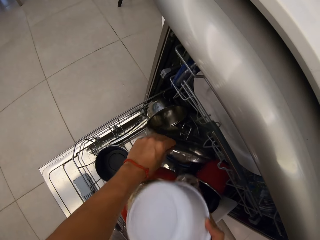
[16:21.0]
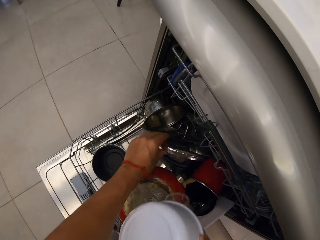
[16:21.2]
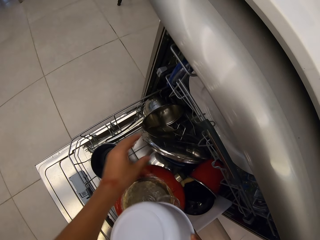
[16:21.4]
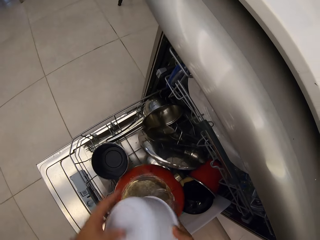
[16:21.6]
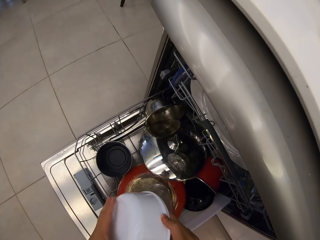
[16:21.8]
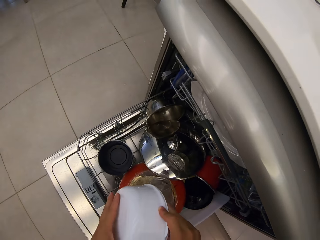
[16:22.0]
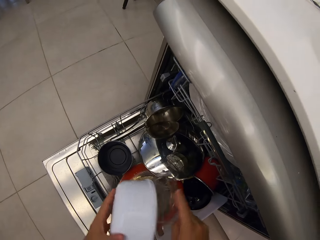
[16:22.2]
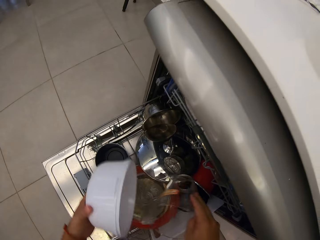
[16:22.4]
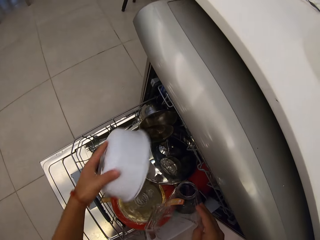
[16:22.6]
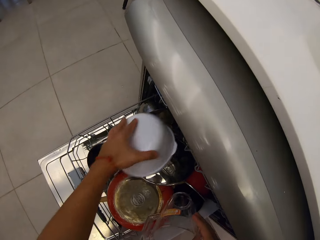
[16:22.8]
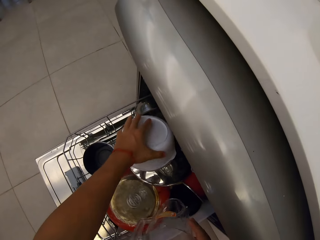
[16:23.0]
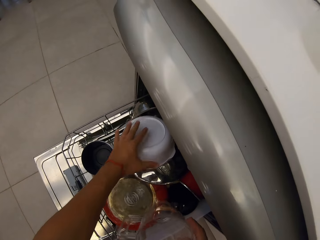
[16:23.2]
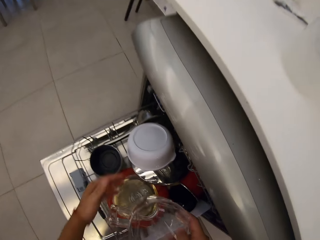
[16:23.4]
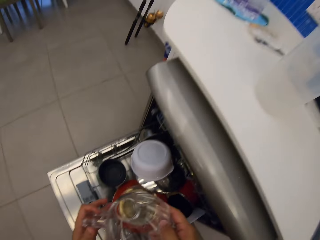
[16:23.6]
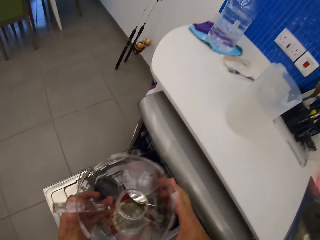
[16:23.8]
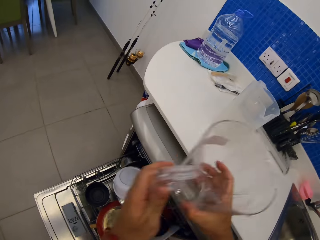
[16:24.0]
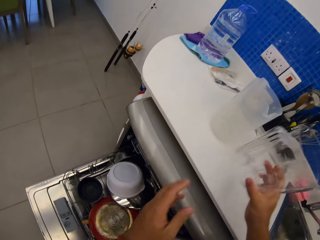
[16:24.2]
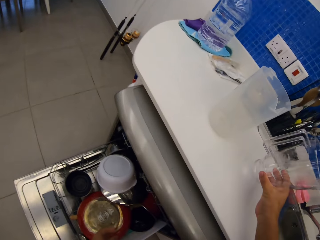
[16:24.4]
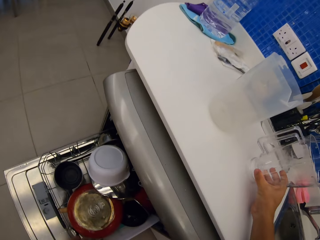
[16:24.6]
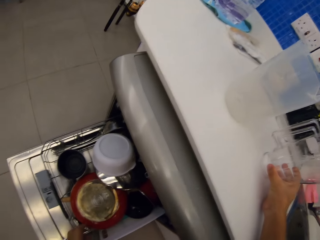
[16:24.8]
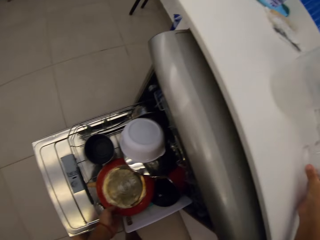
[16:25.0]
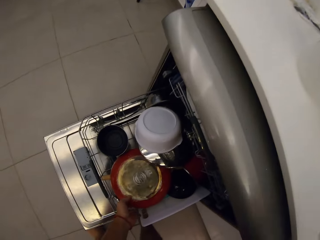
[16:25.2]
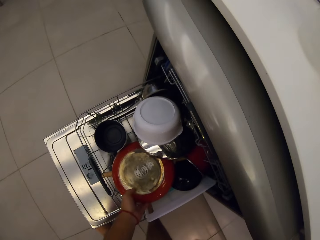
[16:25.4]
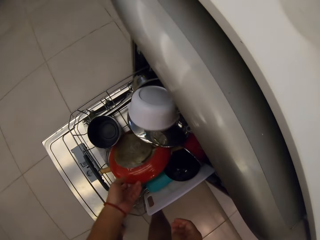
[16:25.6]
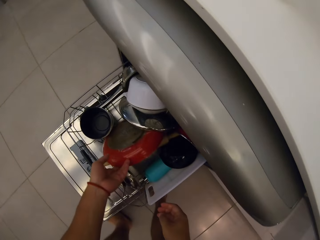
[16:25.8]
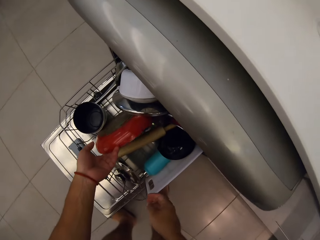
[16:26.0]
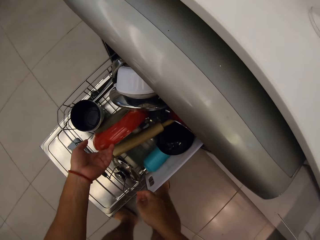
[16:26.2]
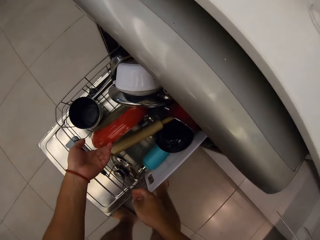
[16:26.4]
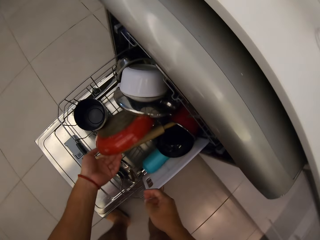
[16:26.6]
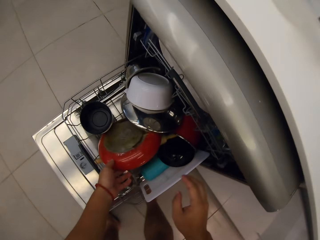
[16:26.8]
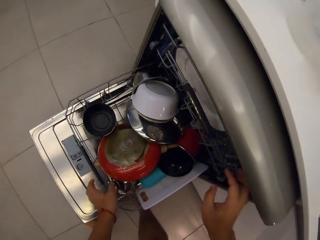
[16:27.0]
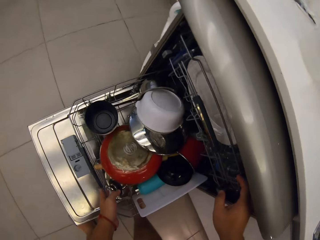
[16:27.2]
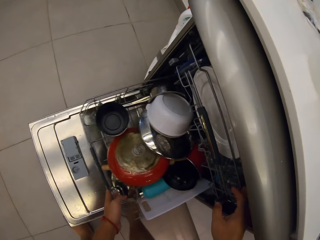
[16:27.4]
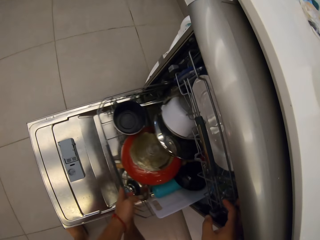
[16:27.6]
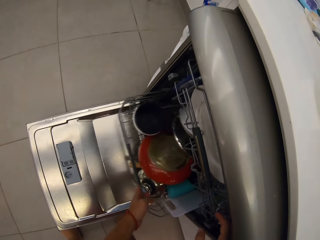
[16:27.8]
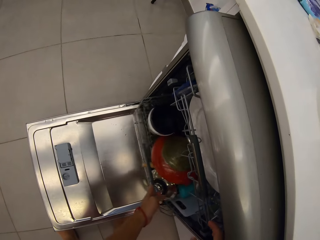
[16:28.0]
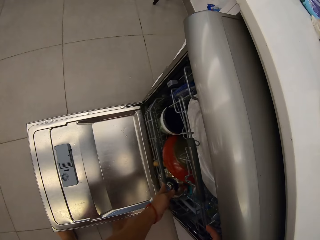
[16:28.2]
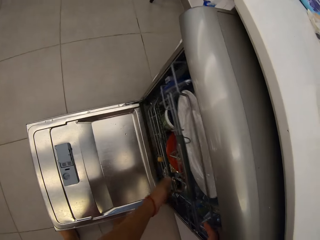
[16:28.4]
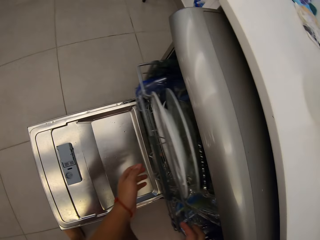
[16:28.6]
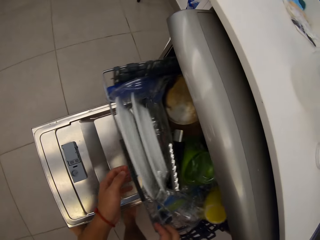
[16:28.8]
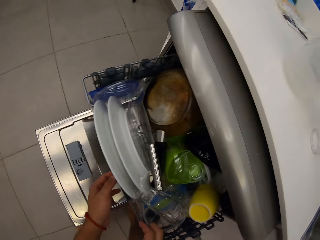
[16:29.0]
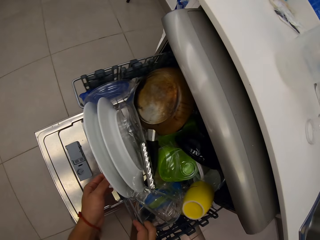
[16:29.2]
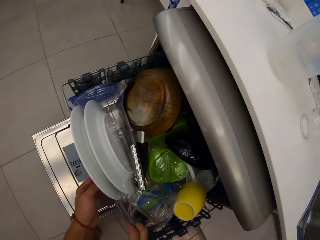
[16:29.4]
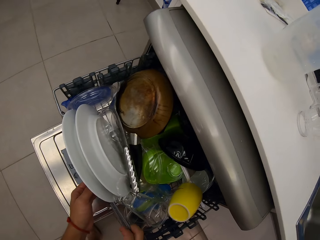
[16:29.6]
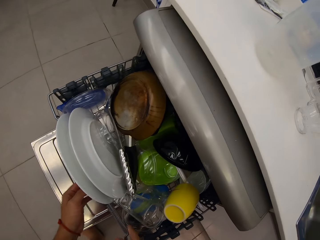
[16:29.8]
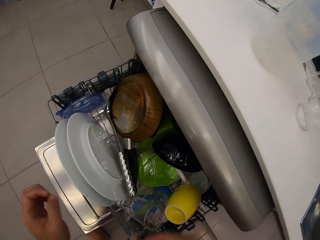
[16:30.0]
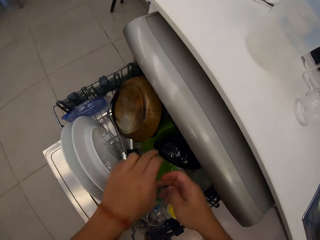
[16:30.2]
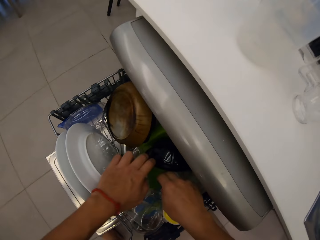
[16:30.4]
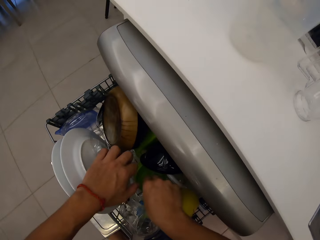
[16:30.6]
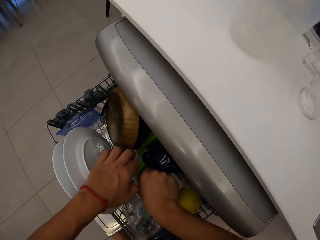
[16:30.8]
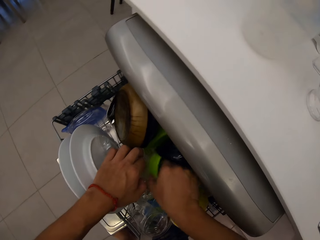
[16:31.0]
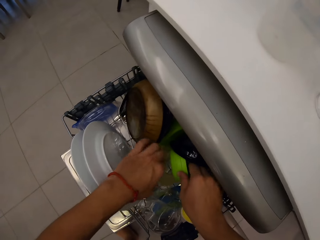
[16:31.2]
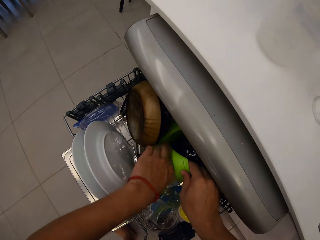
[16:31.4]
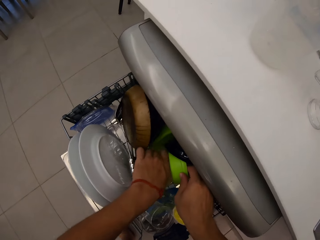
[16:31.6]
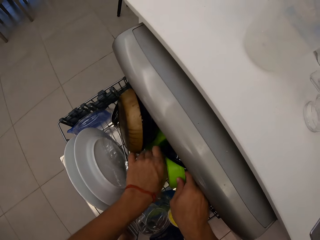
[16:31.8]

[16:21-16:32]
The camera wearer picks up a tin. They take out a blender jug from the dishwasher. They put the blender jug on the kitchen counter. They hold a pan. They pull a shelf.

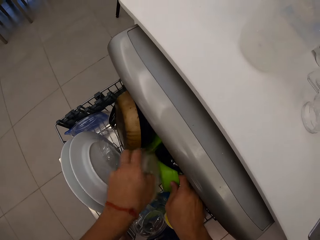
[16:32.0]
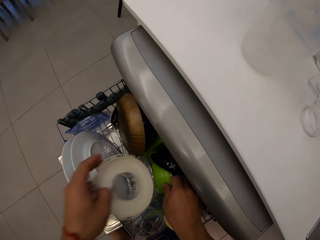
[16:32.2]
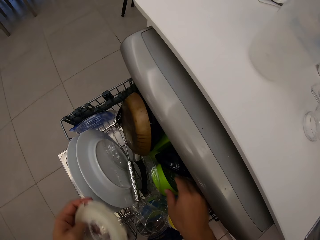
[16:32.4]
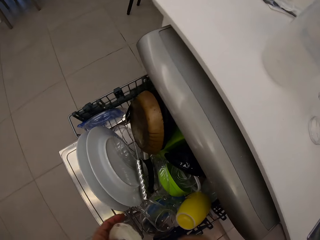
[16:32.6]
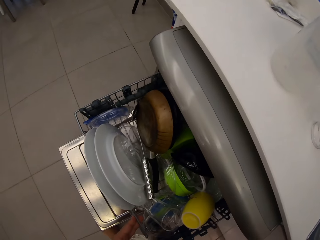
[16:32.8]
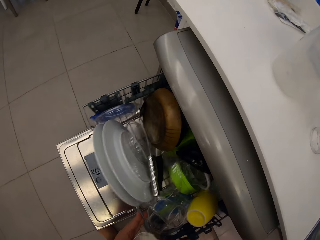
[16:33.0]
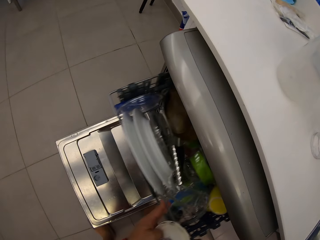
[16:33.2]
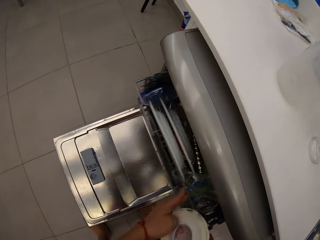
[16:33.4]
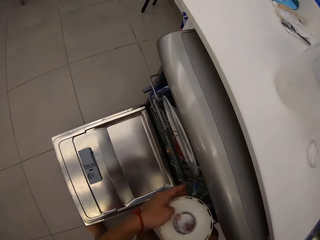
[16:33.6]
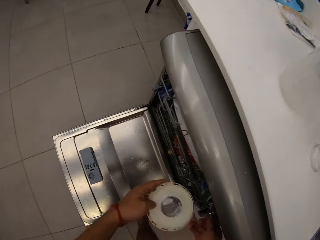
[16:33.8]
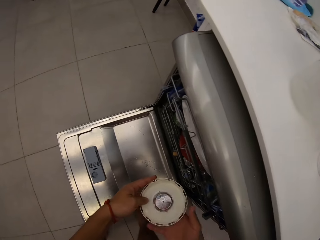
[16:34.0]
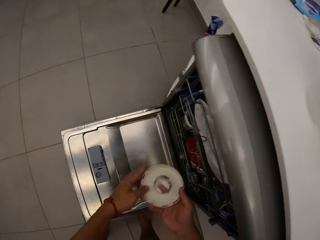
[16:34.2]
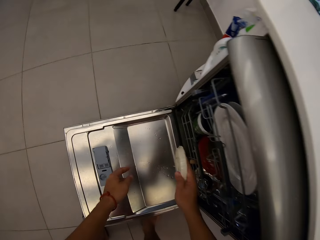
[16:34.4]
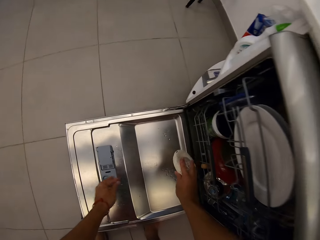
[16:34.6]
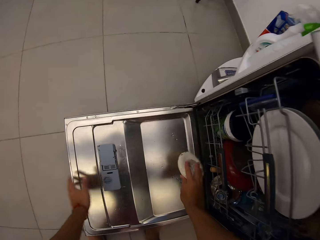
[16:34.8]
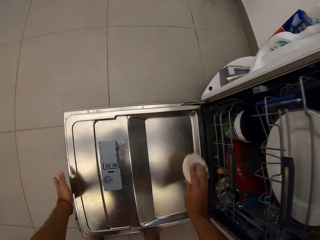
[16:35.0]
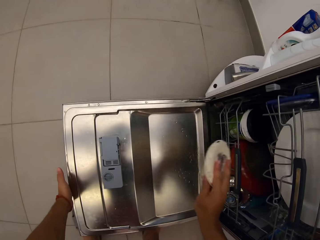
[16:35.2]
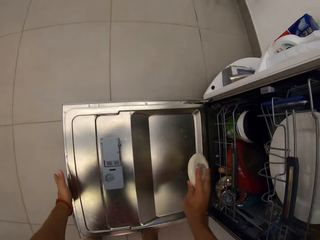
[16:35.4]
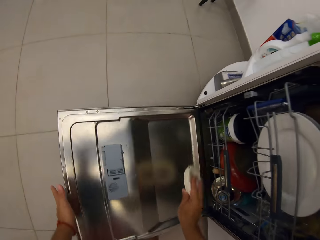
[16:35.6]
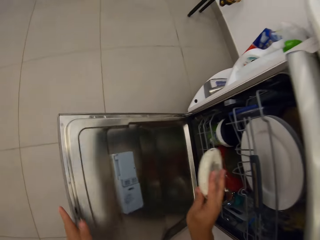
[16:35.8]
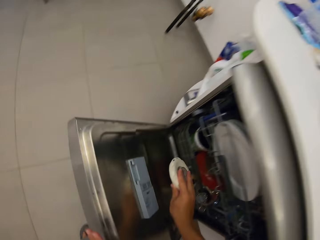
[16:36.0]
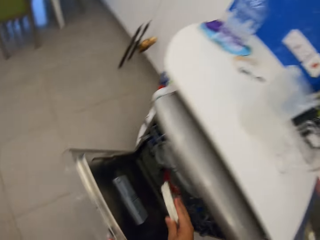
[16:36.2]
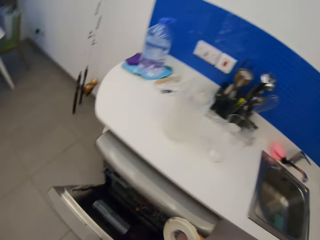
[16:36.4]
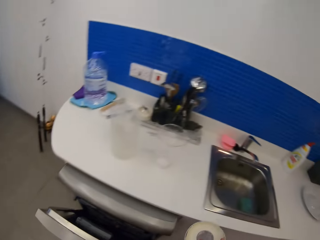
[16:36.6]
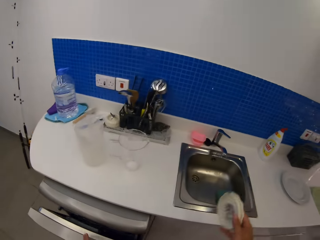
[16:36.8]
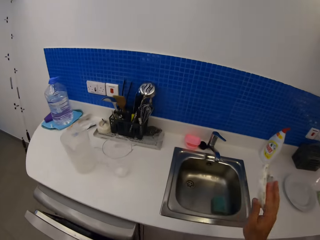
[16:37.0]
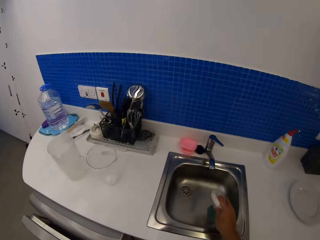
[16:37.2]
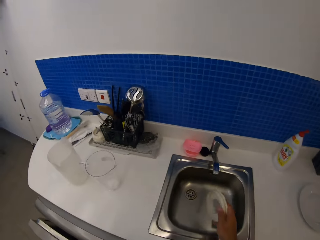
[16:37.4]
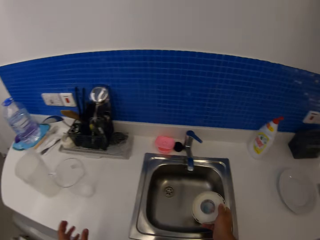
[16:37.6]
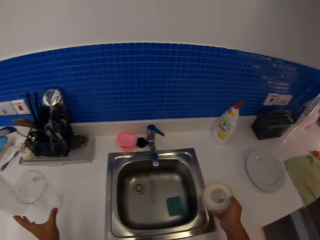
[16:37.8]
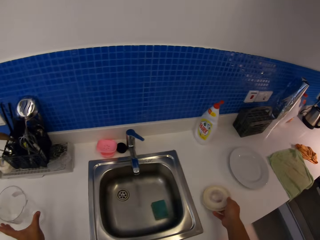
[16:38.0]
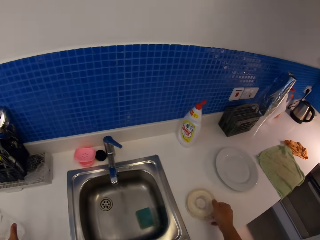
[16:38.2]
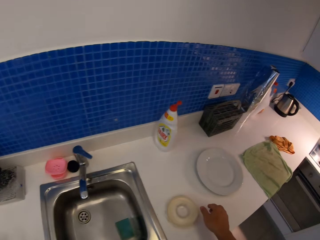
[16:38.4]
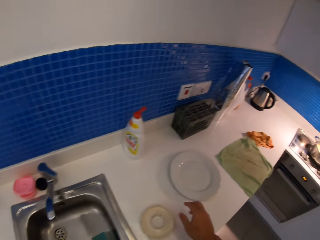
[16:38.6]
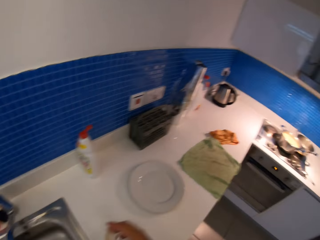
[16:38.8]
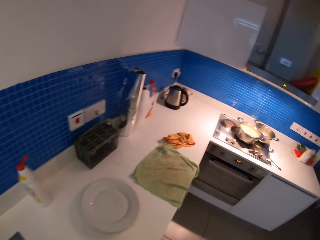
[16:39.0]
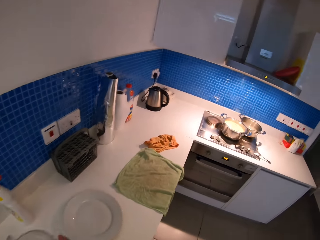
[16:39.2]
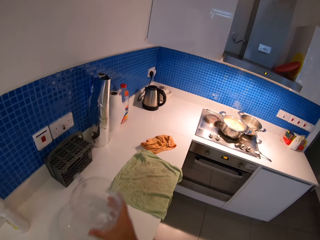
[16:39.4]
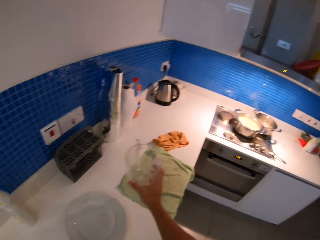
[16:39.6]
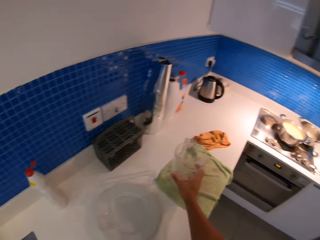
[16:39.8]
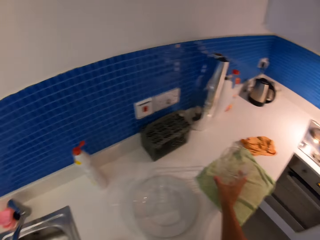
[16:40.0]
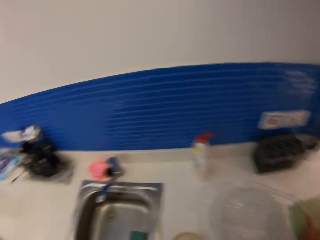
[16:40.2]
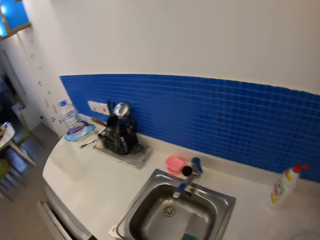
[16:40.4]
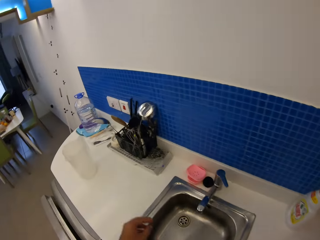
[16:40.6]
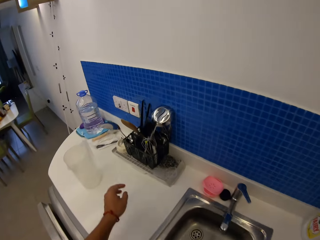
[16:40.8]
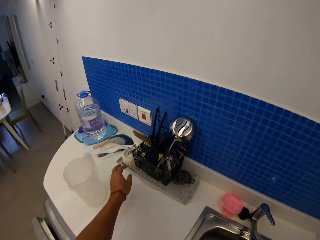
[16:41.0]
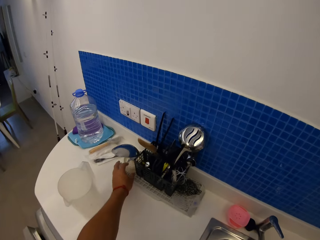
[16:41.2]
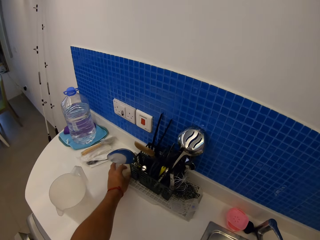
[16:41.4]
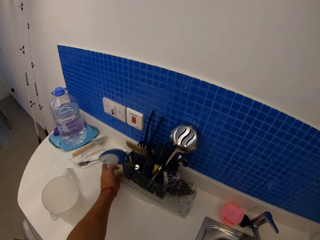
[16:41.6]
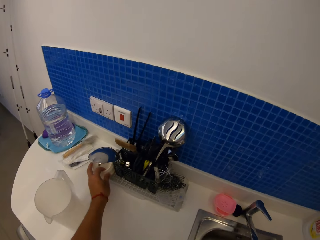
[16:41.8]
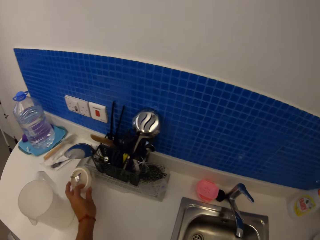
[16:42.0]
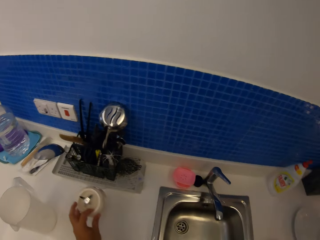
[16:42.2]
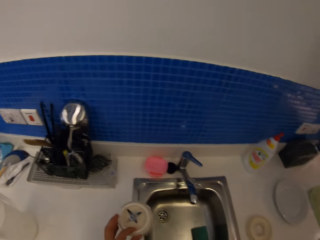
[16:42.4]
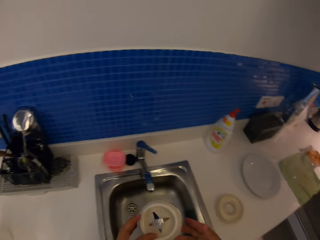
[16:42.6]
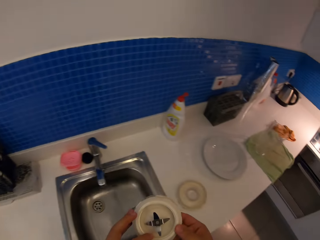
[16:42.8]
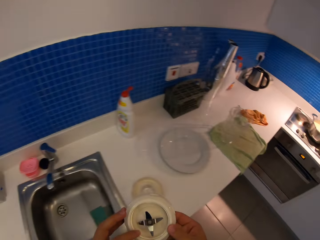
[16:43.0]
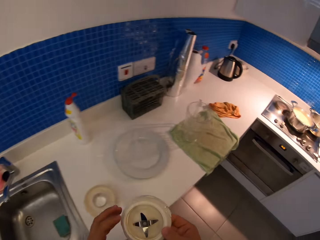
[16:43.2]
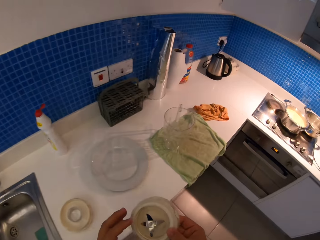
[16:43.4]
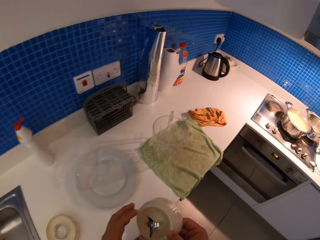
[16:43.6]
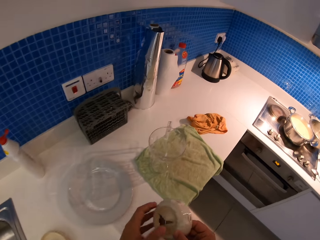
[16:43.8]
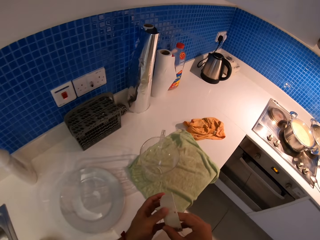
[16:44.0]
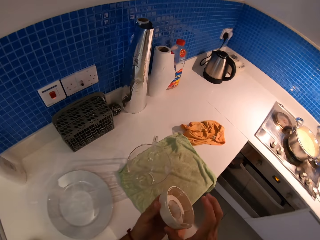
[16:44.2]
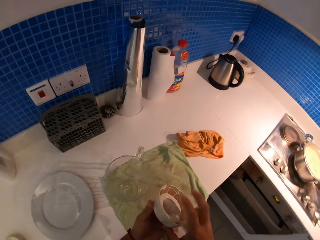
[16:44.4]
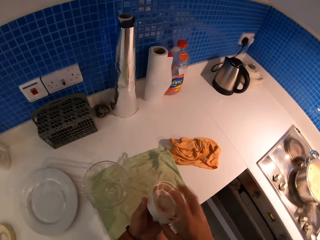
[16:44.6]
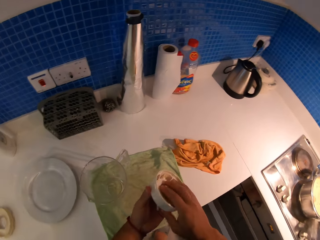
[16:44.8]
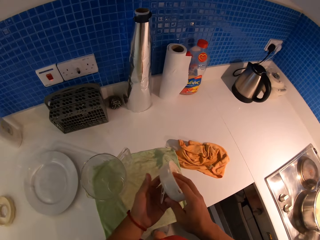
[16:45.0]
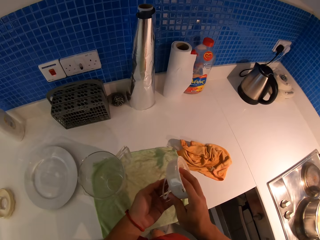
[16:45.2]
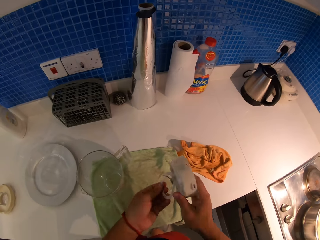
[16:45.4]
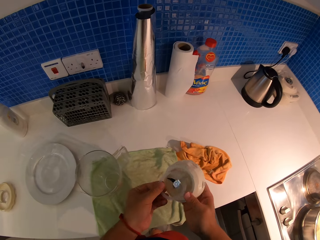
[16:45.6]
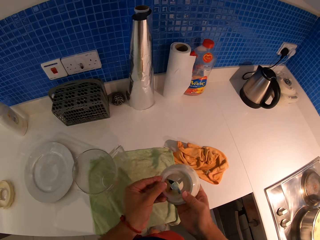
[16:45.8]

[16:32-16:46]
The camera wearer takes out the top cover of a blender's jug. They tap the blender's cap on the dishwasher. They close the dishwasher. They put the blender's cap on the kitchen counter. They pick up the blender's jug. They put the blender's jug on a table towel. They pick up a blender's blade component. They tap the blender's blade component.
